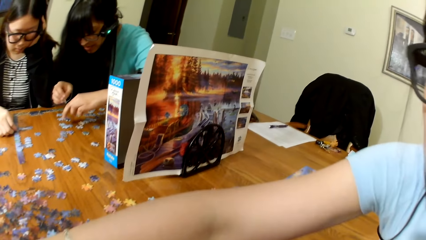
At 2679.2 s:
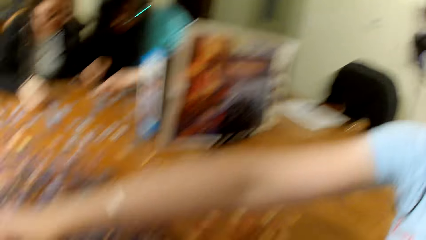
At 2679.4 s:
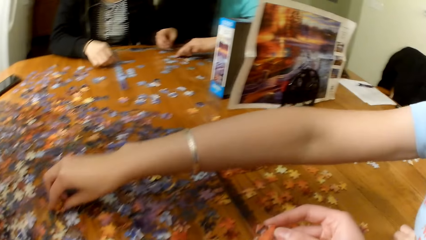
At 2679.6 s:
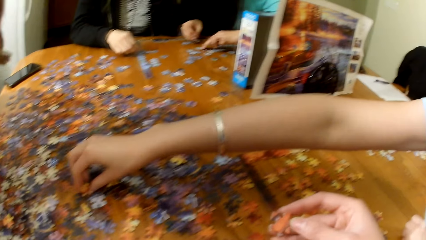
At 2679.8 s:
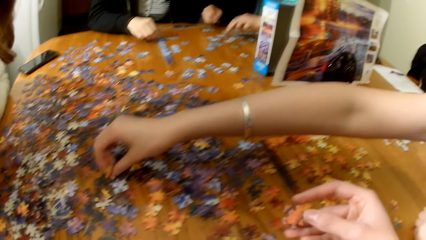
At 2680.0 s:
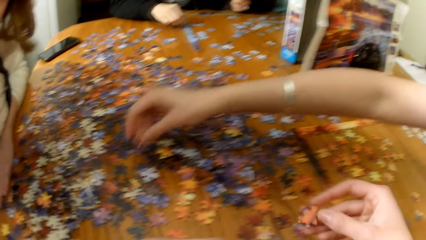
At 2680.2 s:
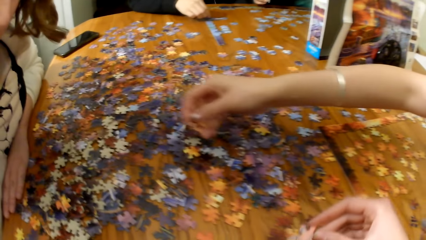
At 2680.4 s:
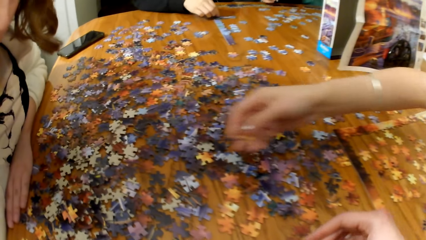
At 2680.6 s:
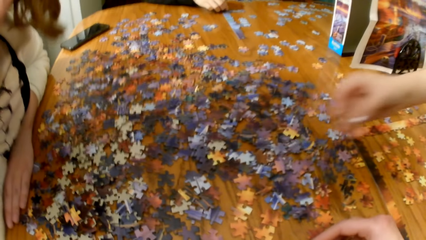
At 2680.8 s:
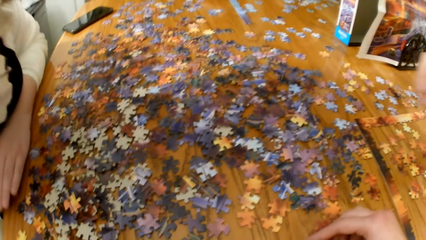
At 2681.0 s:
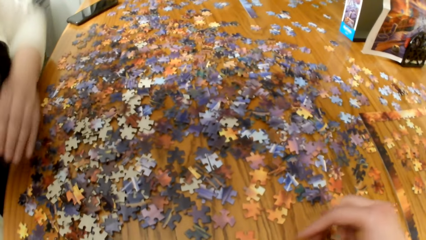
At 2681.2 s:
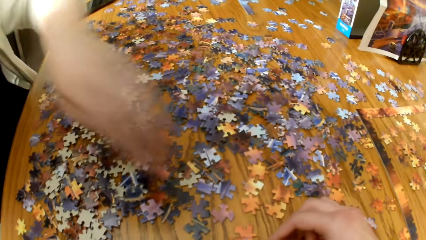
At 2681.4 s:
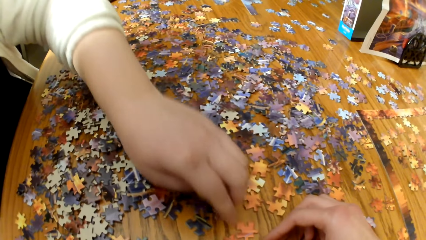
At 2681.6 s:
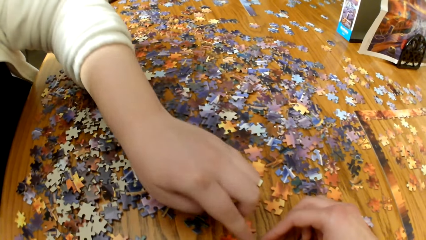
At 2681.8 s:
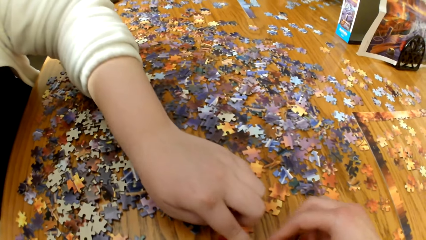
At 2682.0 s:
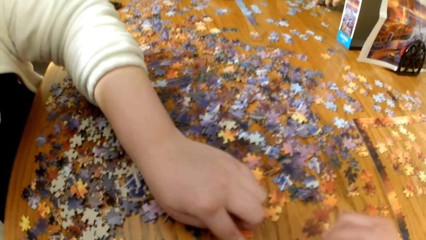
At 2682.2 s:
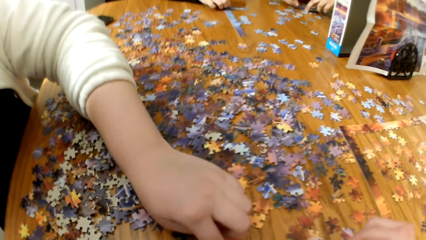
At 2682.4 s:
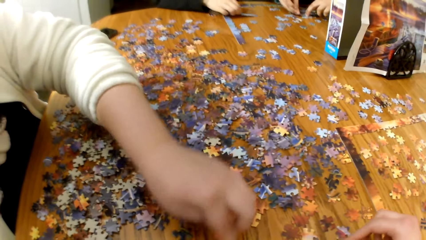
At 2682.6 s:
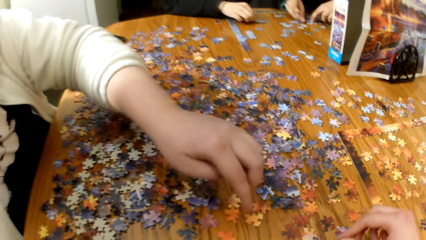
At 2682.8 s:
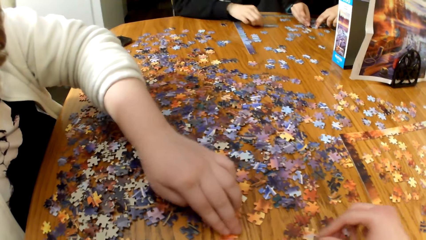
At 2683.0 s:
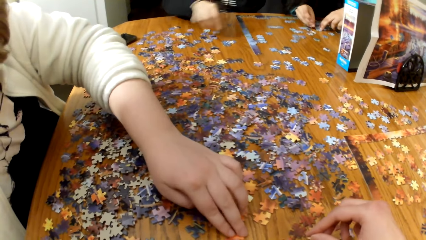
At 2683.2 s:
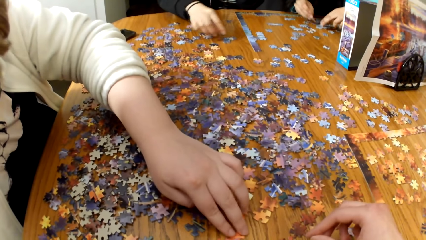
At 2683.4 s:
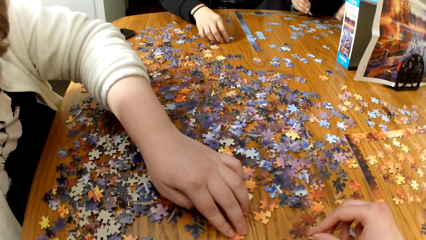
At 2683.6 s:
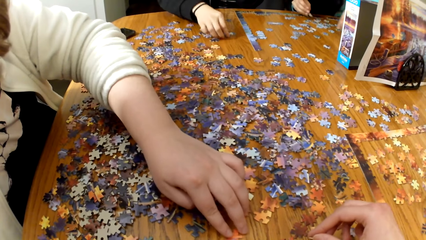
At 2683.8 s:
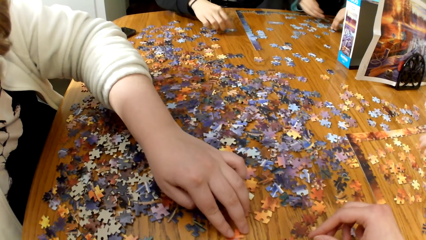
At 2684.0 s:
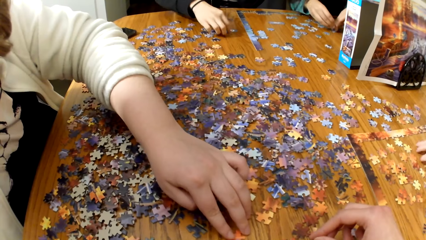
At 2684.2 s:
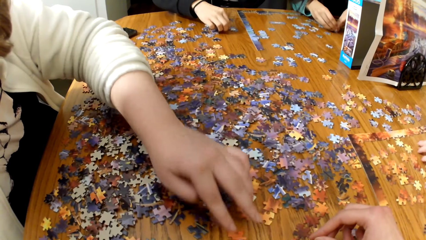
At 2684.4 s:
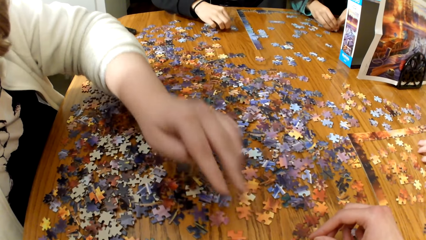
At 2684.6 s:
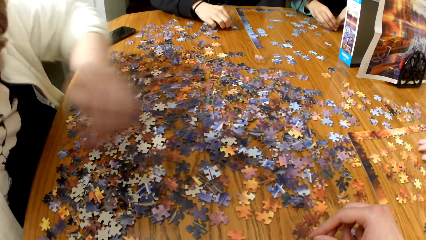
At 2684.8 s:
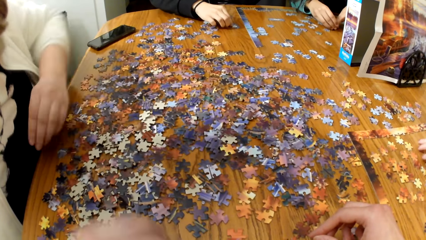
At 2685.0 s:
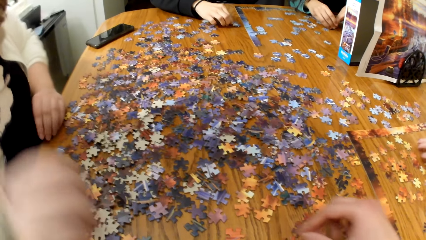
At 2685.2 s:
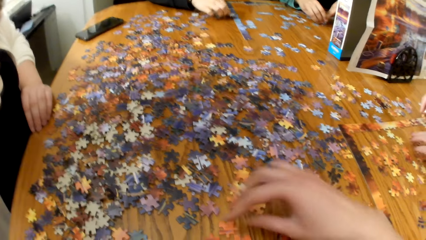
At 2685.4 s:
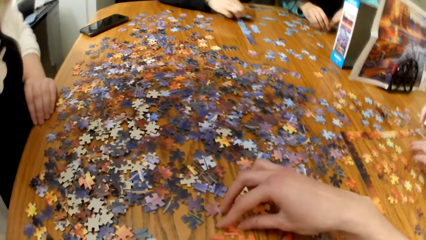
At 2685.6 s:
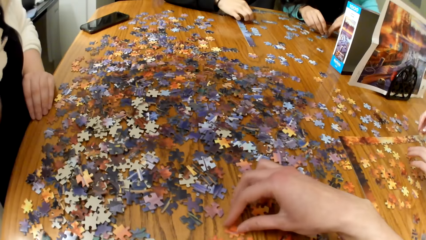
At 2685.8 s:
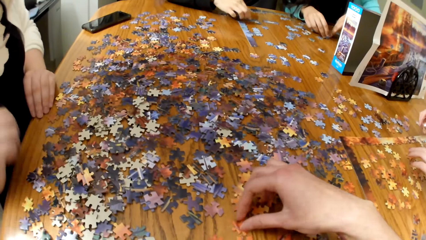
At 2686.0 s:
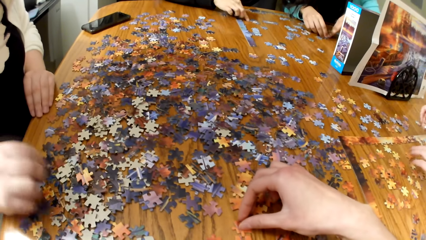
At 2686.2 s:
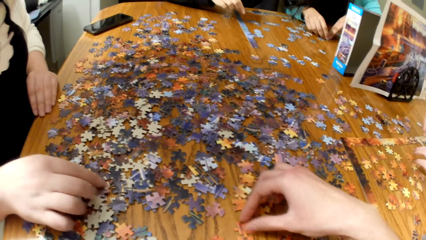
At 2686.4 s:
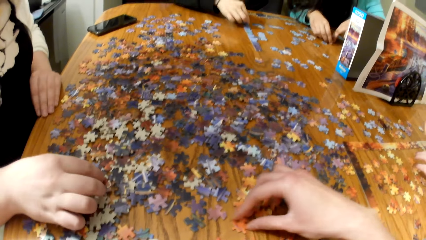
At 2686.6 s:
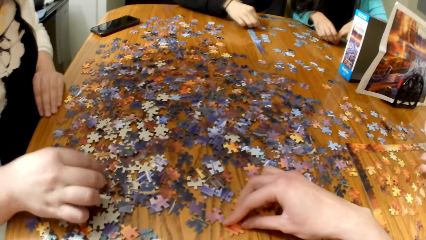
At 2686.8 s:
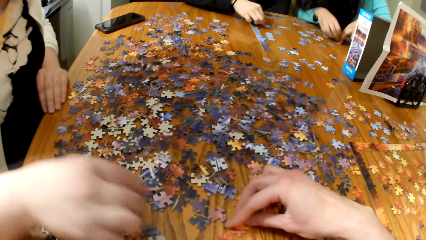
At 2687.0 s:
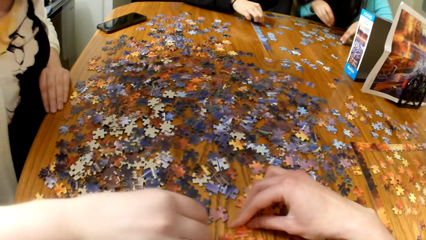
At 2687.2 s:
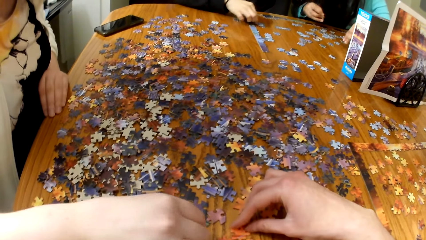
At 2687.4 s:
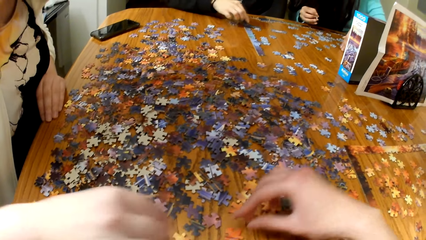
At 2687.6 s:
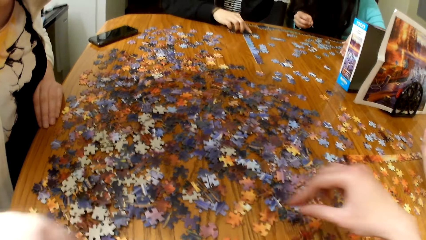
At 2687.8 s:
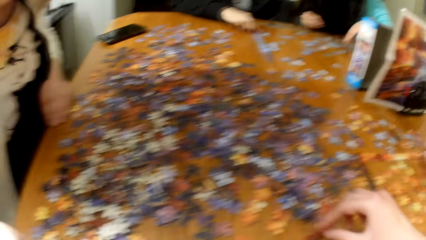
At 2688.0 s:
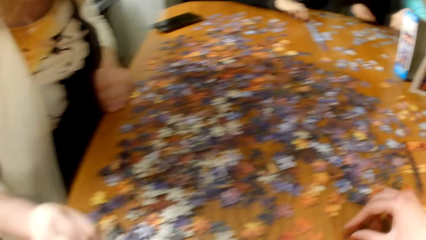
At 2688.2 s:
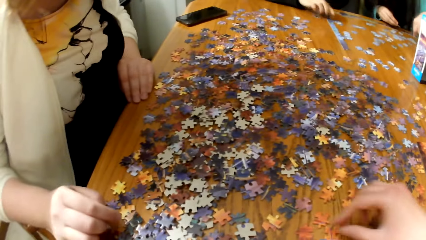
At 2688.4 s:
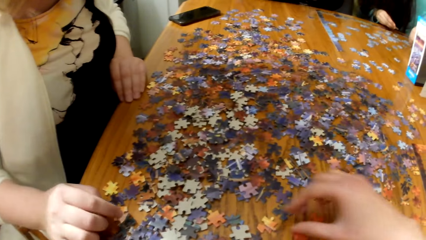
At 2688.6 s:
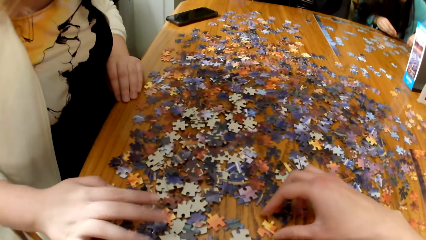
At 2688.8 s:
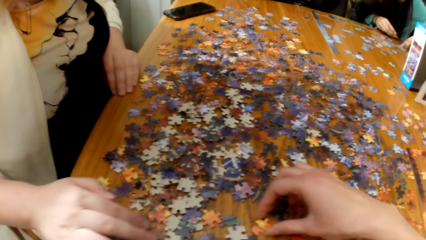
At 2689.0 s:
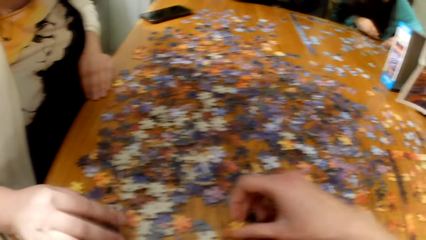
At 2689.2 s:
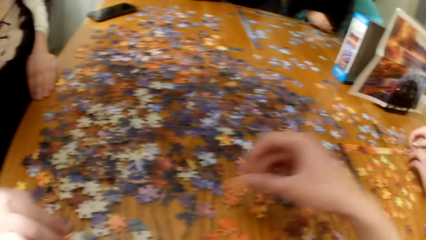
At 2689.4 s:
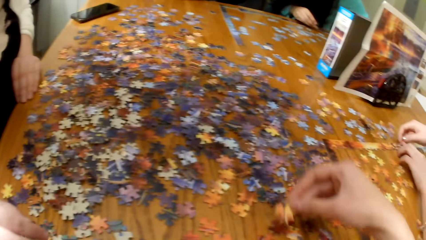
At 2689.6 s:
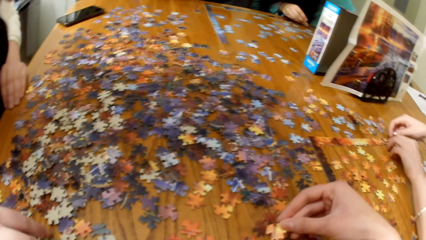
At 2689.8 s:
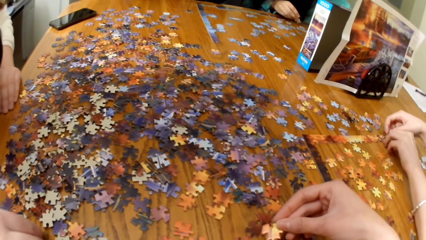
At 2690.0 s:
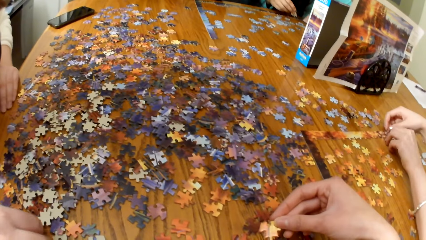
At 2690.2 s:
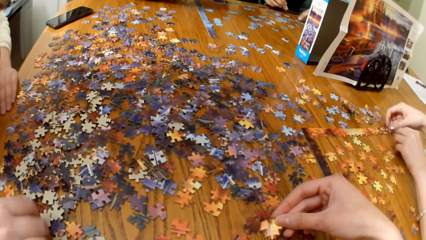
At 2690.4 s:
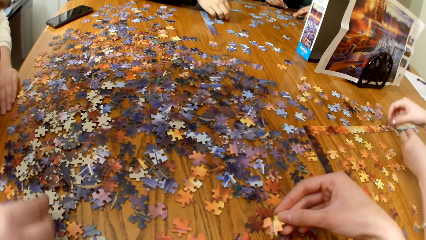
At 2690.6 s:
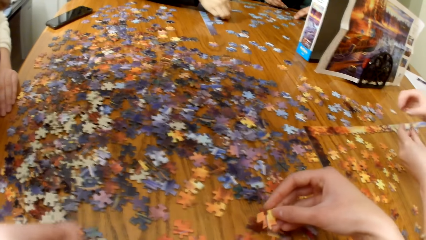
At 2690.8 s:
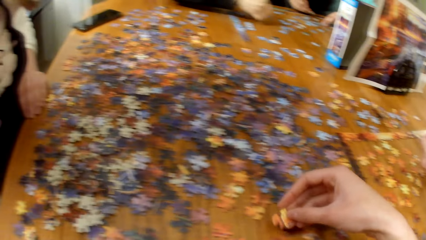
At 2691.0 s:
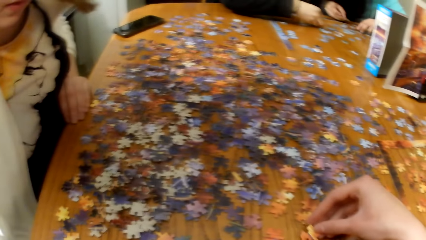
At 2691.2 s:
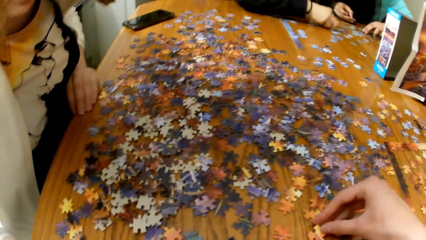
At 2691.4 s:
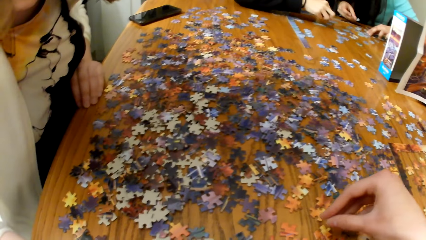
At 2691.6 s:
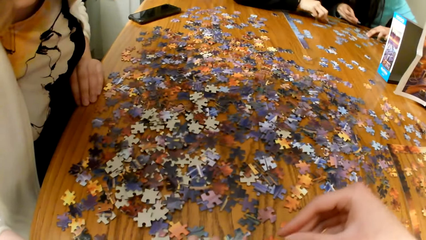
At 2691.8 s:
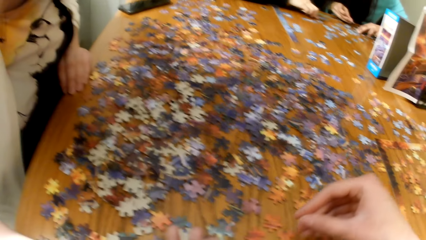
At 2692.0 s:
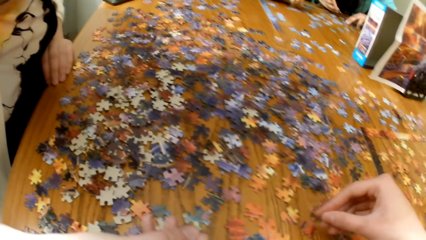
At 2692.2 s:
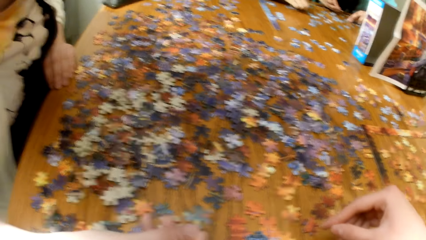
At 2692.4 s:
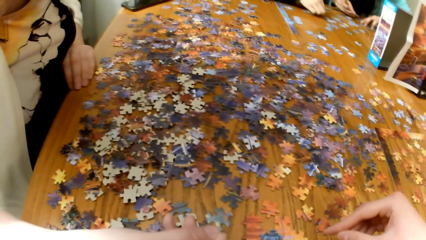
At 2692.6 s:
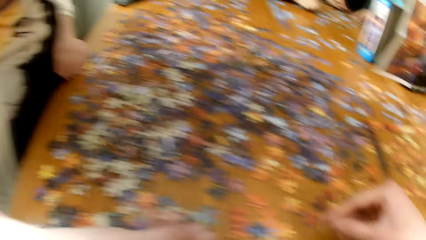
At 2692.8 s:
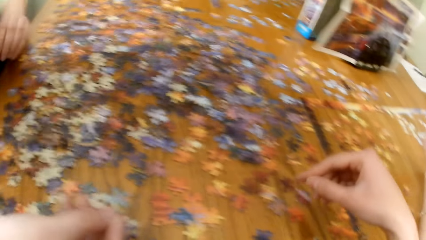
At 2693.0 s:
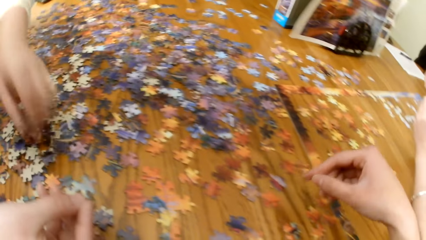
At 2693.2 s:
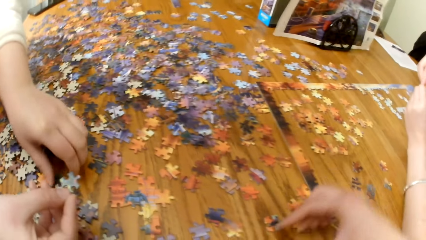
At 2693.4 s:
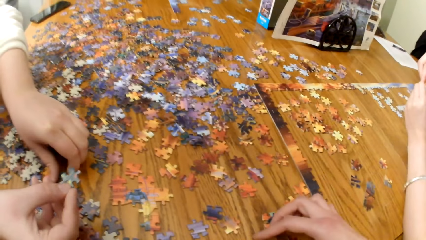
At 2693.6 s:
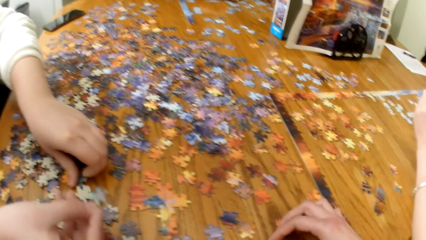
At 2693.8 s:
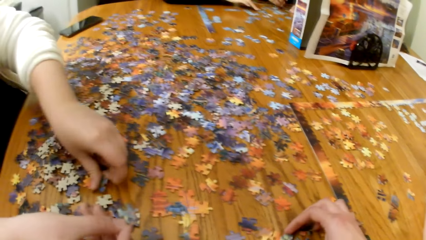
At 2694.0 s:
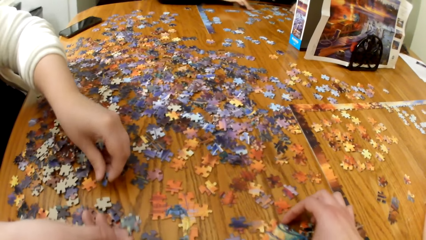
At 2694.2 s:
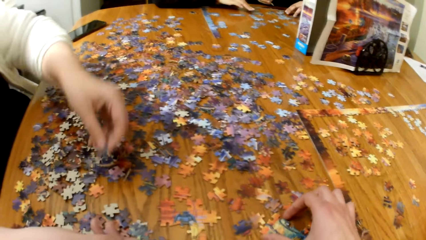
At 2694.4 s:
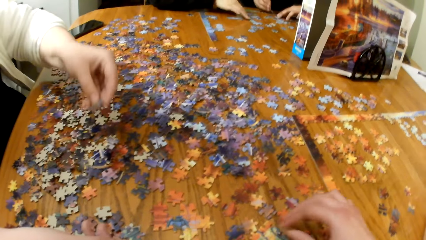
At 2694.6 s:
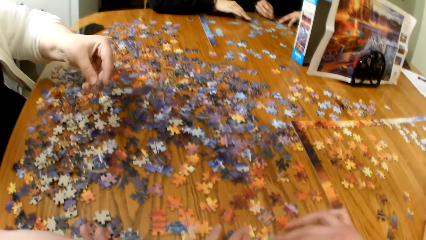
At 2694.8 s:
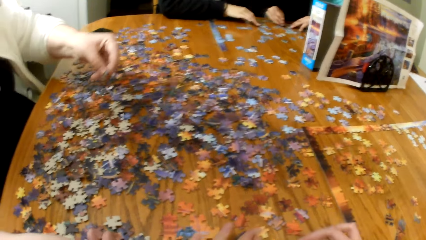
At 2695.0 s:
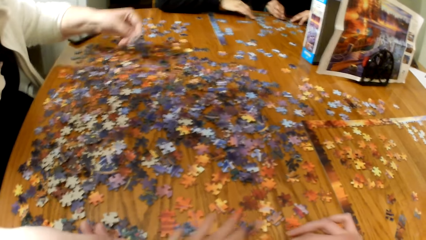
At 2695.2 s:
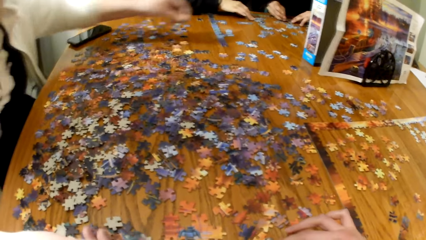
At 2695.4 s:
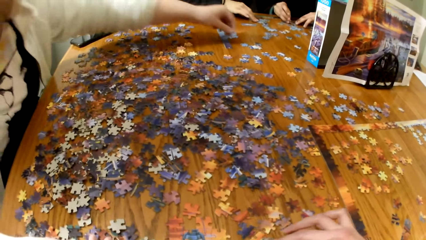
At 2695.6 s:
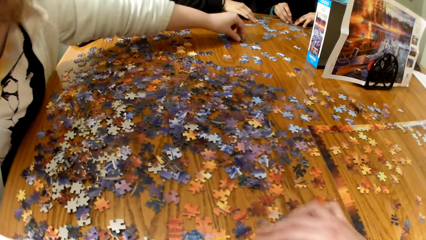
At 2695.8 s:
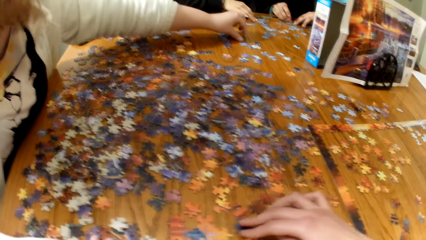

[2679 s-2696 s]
A lady picks up the puzzle piece. She picks up the puzzle piece again. Another lady touches the puzzle piece. The camera wearer plays the jigsaw piece. They look for puzzle pieces. The other lady plays the jigsaw puzzle. The camera wearer plays the jigsaw piece. A woman looks for the puzzle. The other lady plays the jigsaw puzzle.
